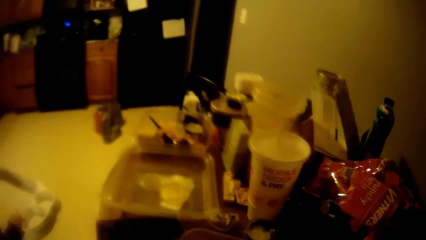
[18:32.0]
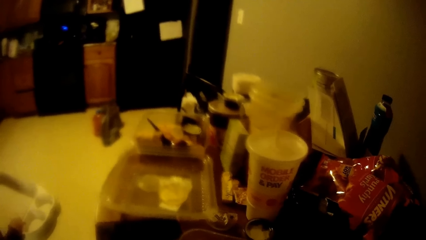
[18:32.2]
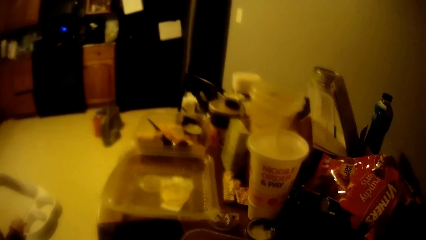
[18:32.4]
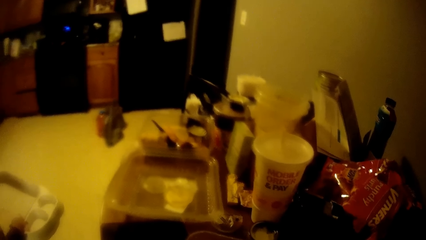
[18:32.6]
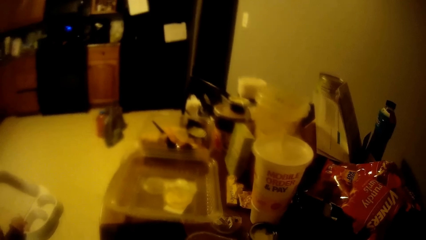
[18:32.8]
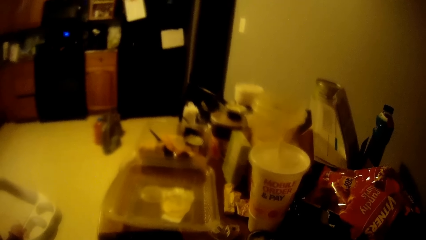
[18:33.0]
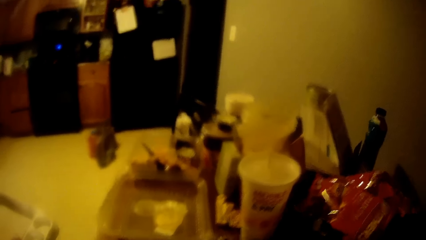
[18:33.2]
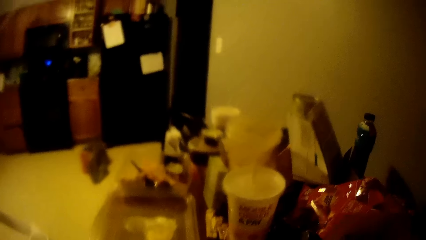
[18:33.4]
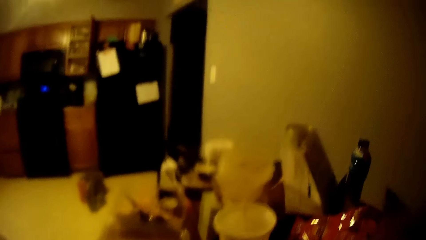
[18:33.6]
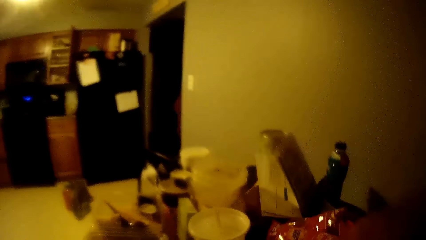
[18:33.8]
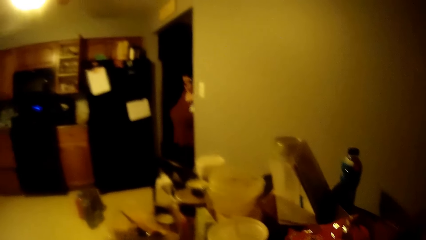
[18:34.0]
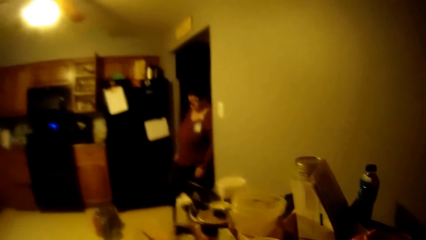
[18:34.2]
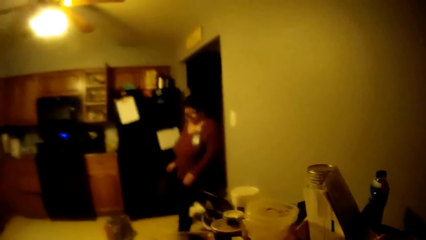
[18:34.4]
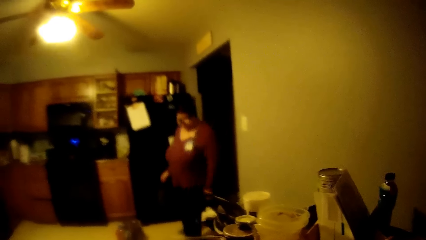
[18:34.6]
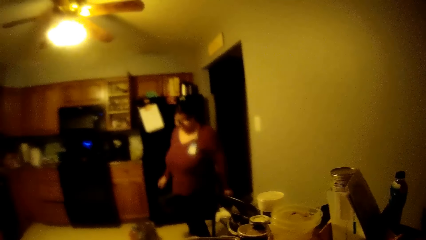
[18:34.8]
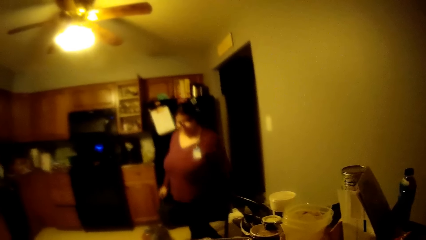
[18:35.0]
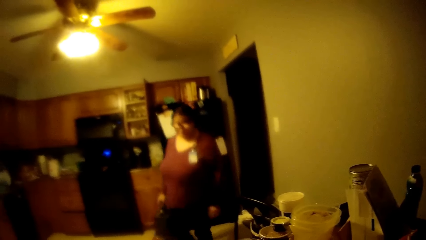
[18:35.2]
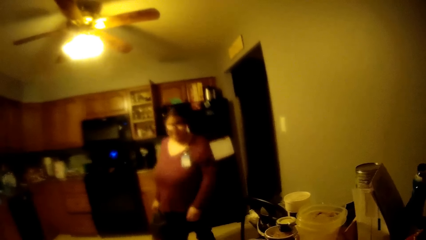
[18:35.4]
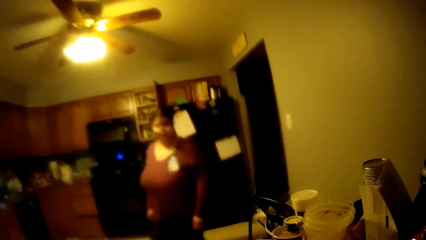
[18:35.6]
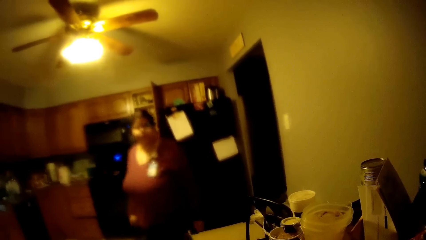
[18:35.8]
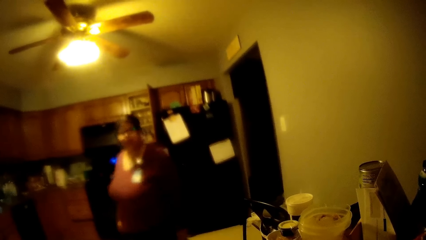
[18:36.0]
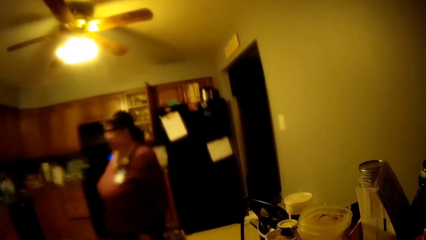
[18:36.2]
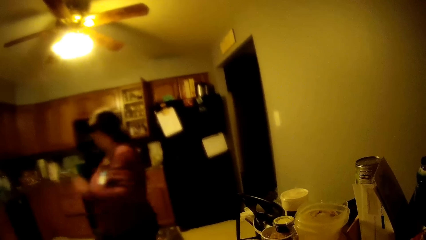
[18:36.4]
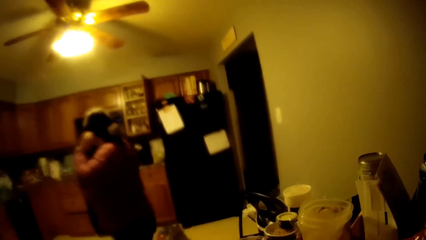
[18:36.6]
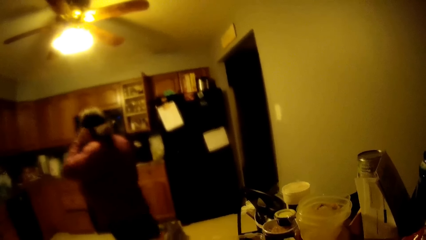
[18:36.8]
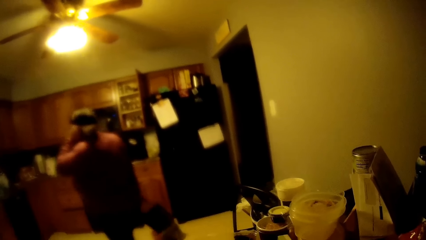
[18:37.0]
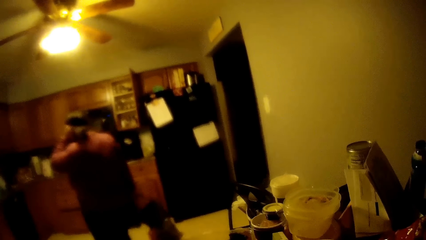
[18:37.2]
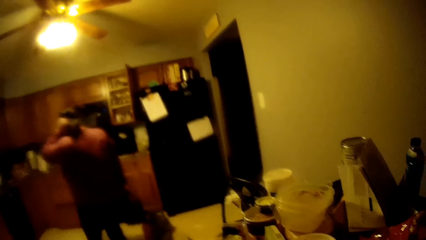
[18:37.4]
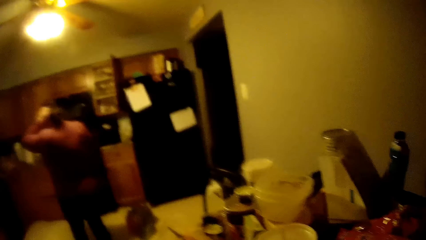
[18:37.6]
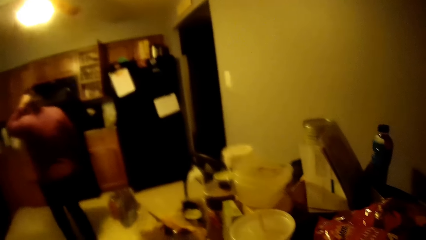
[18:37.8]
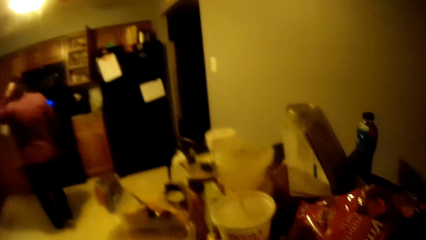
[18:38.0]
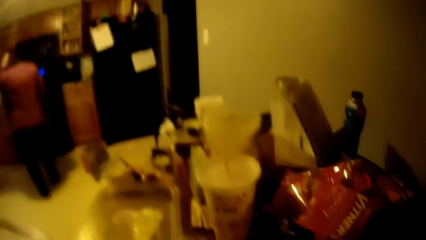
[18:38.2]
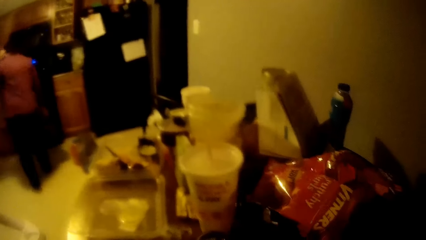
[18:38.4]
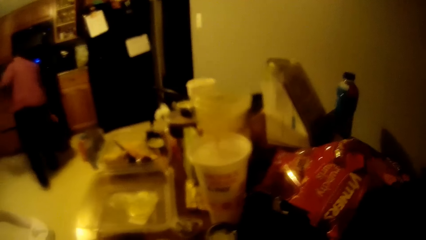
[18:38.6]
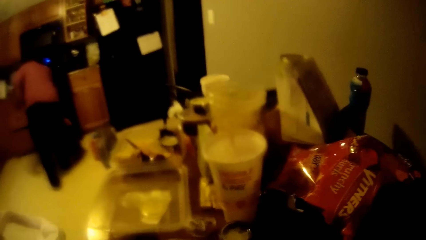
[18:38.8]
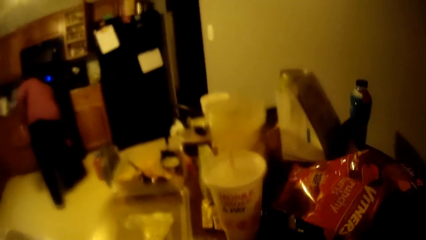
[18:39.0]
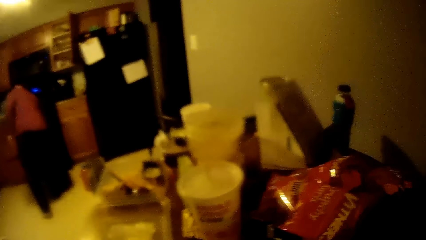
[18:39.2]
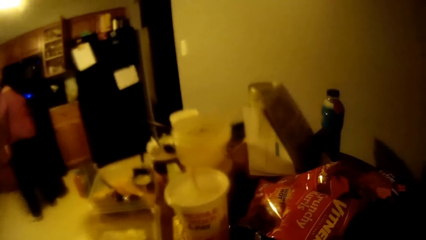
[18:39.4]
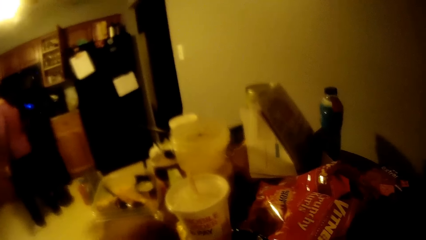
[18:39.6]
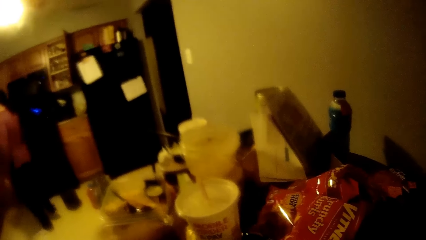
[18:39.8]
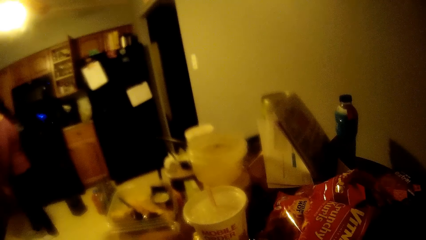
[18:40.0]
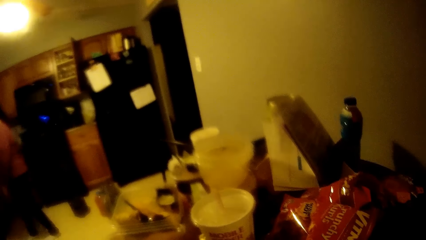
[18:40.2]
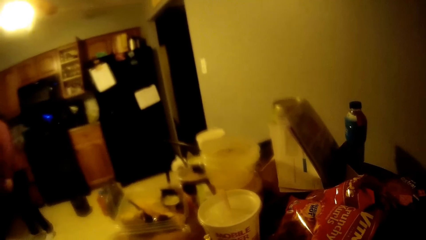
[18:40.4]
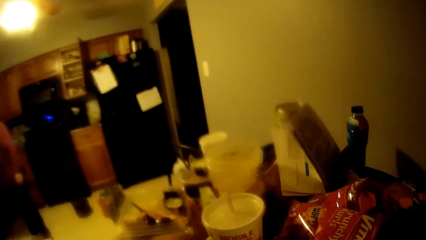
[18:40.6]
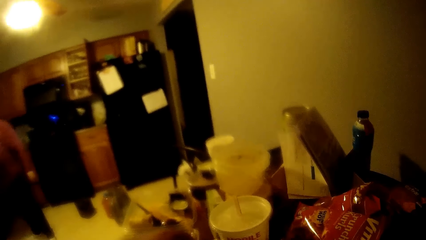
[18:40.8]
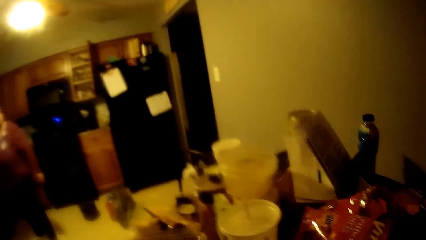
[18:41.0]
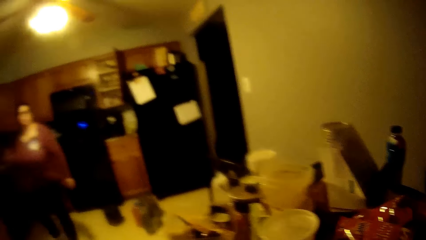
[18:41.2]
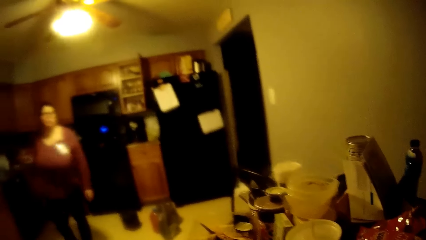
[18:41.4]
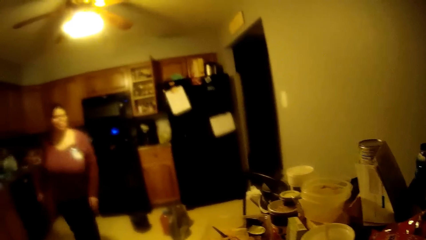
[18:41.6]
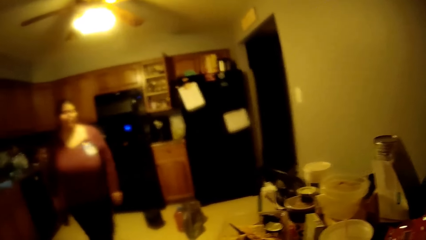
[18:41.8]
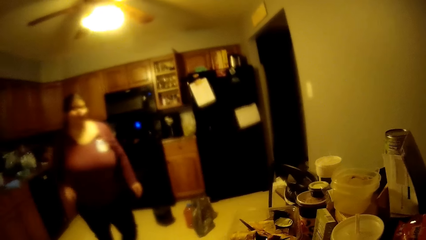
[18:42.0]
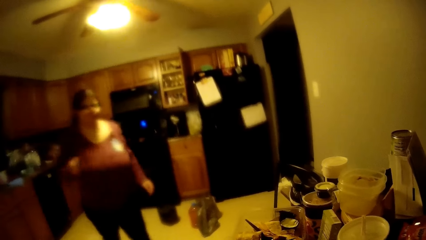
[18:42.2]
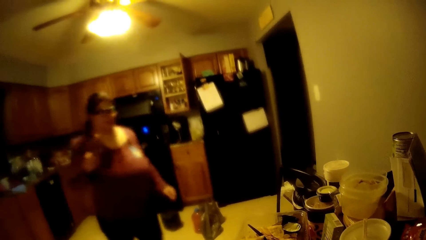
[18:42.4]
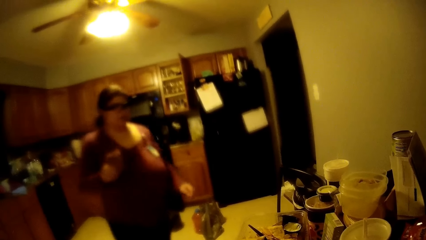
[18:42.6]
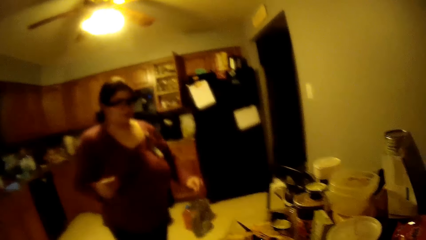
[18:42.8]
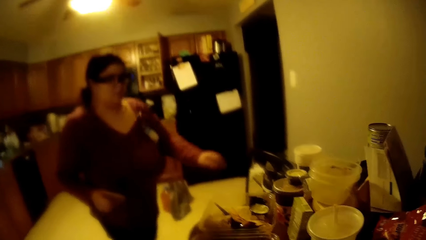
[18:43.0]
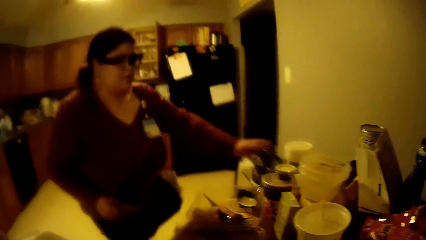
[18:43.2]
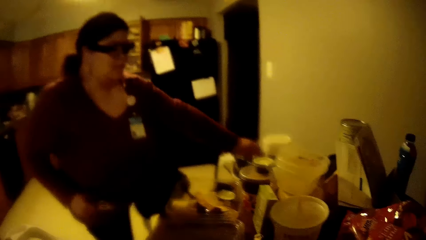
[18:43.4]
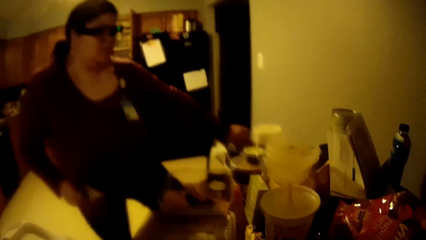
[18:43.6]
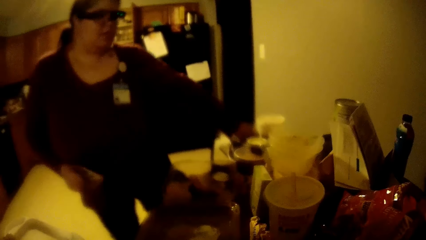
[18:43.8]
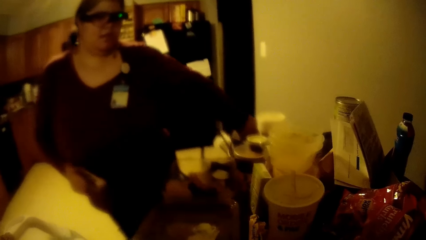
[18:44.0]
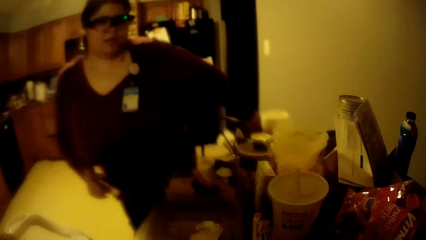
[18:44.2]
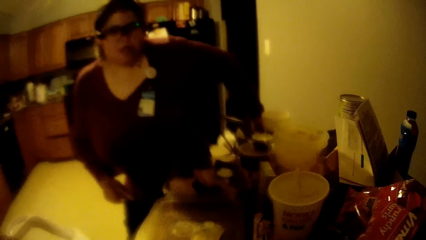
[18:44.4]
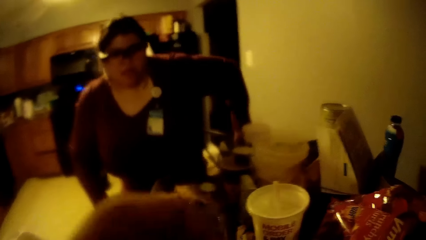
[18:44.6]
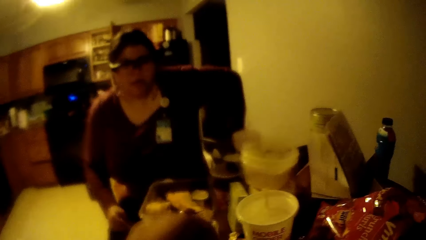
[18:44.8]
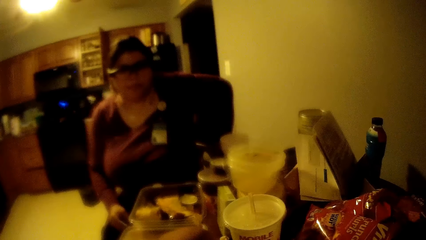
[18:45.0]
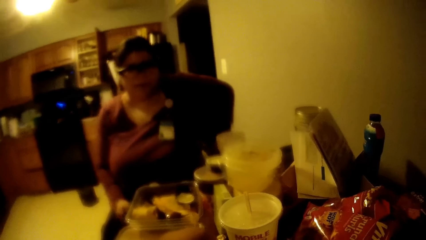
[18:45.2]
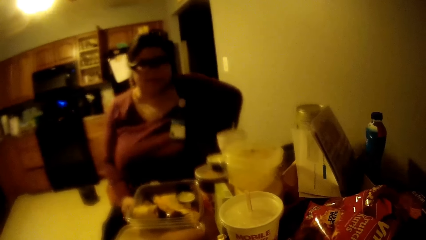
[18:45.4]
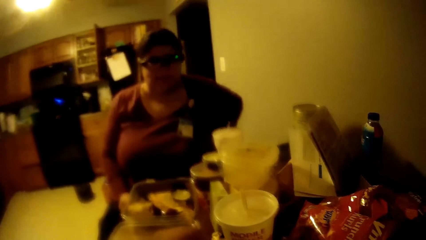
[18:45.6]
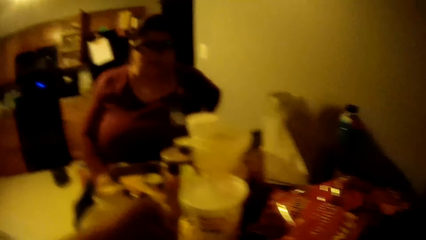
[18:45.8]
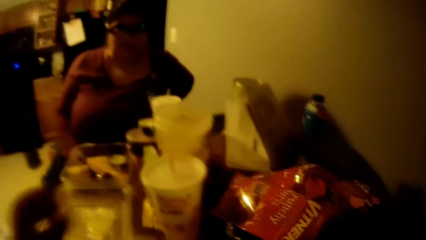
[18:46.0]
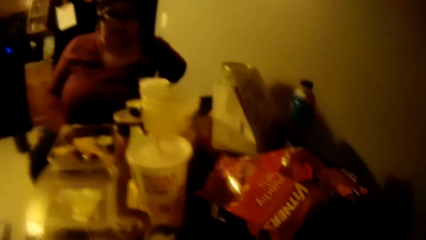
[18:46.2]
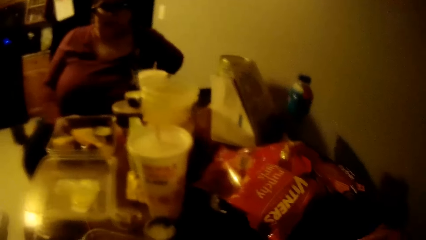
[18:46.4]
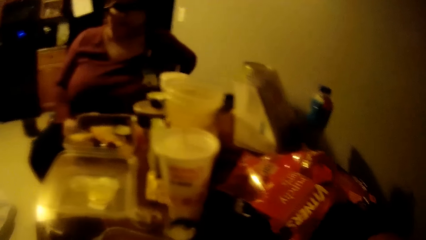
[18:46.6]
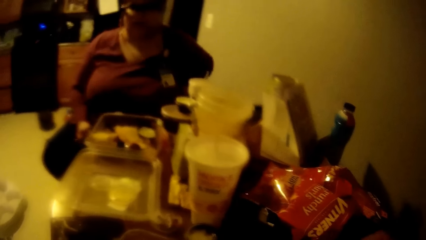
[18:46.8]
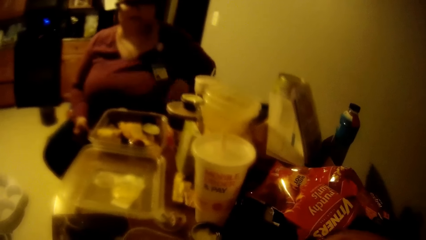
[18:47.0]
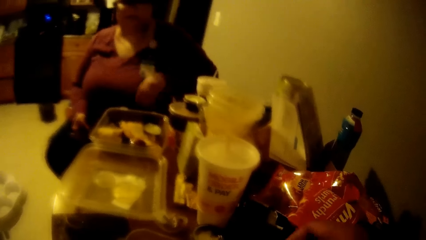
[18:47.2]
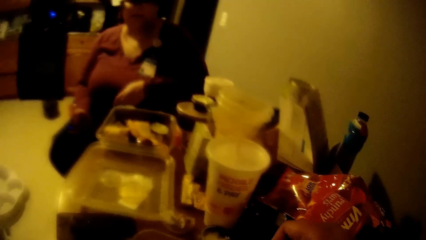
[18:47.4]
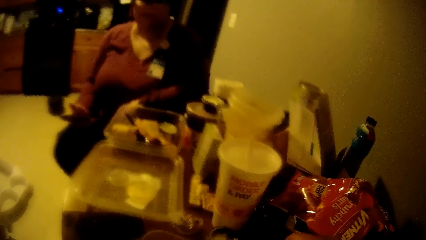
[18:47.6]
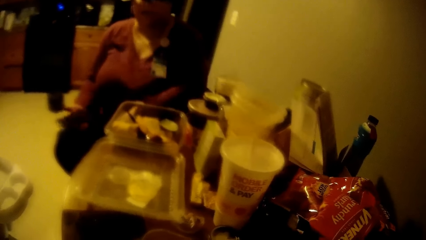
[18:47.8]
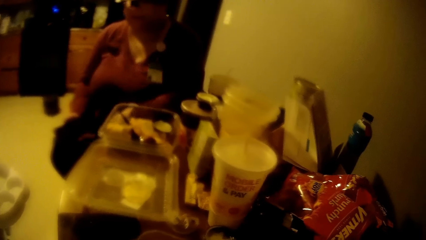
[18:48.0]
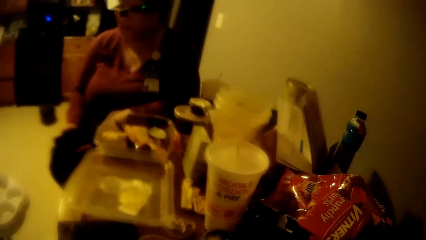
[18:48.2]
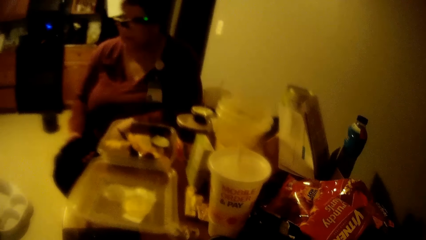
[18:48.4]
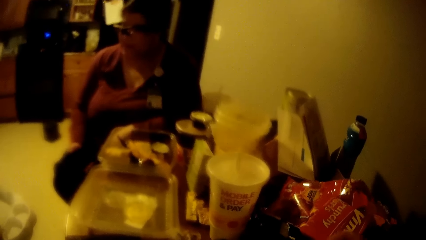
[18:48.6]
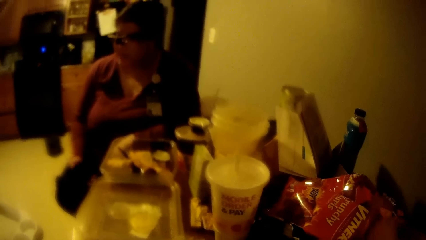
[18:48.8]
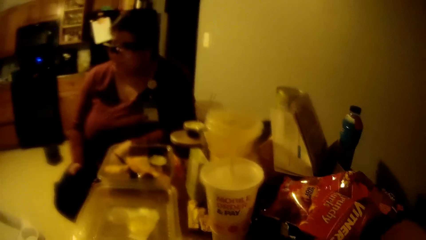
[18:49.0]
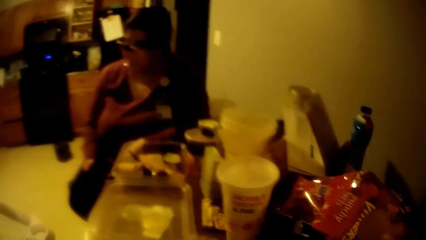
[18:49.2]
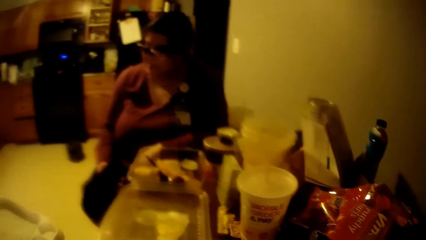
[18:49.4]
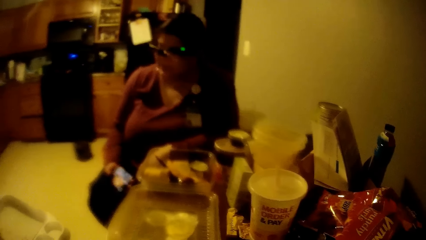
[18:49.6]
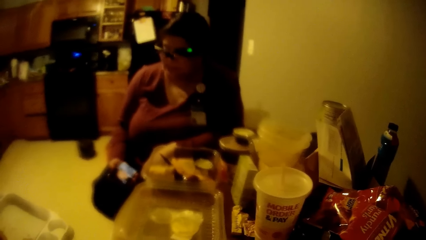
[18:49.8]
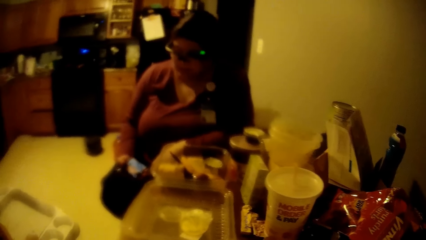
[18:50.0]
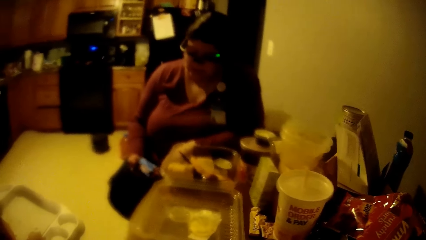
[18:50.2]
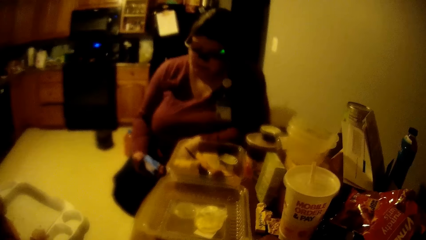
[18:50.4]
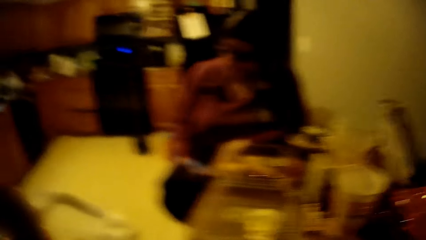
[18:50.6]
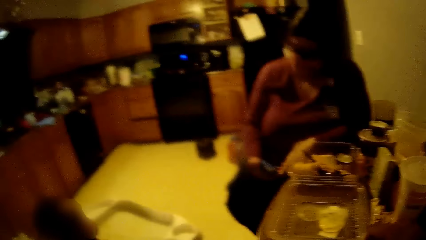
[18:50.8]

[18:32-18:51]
The woman walks into the dining room through the corridor. The woman scratches her head with her left hand. The camera wearer converses with the woman. The woman places a bag in her right hand on the floor. She sits on a chair and places her left hand on the chair. The woman talks to the camera wearer. She places her left hand on the table. She operates a phone with her right hand.
